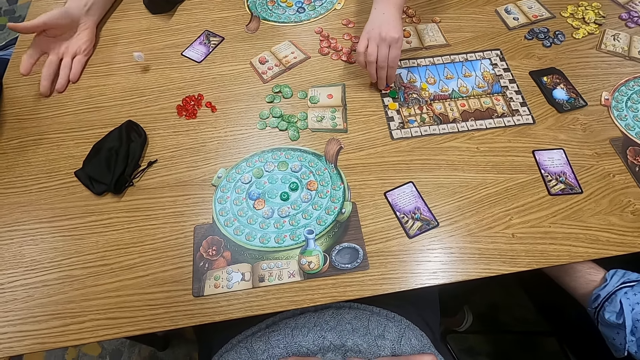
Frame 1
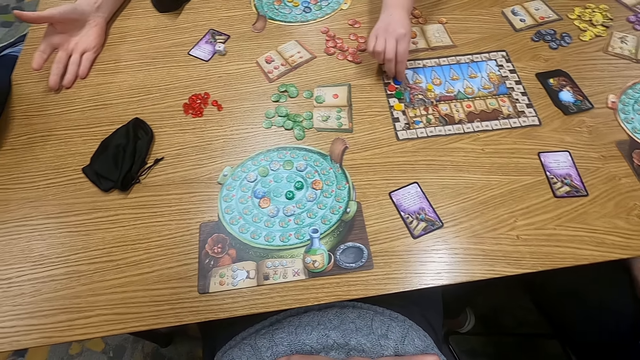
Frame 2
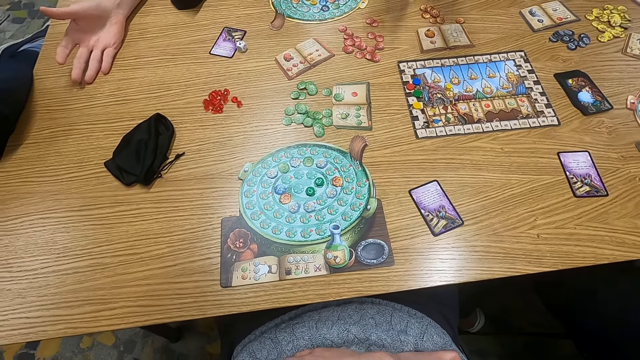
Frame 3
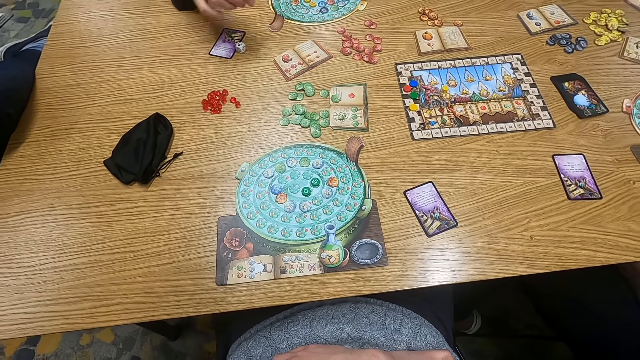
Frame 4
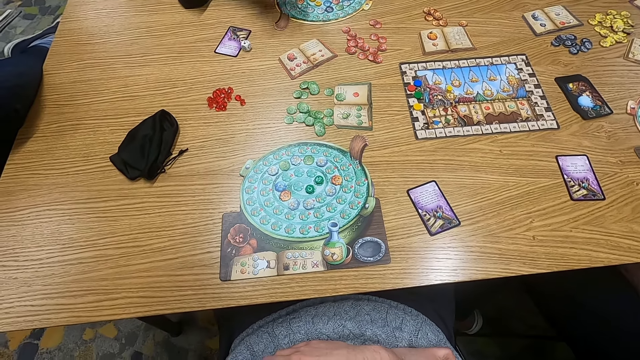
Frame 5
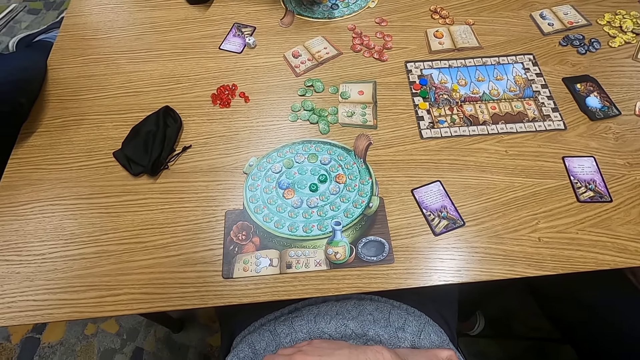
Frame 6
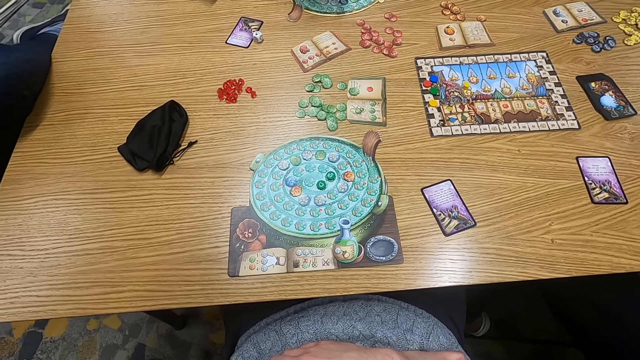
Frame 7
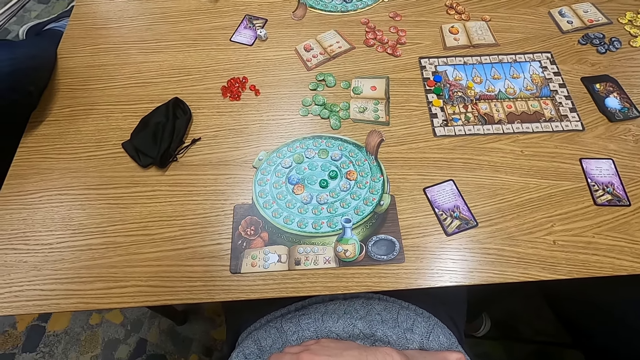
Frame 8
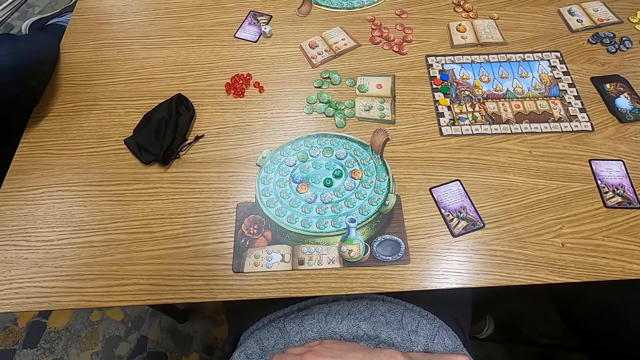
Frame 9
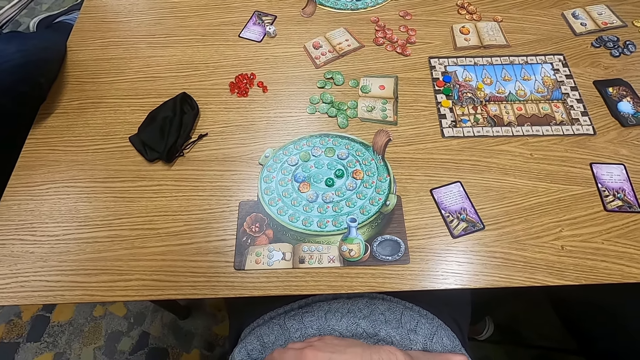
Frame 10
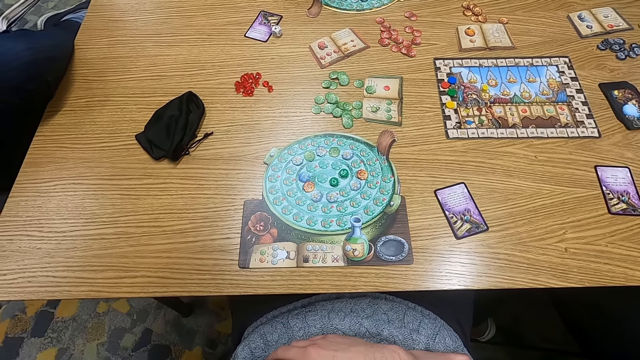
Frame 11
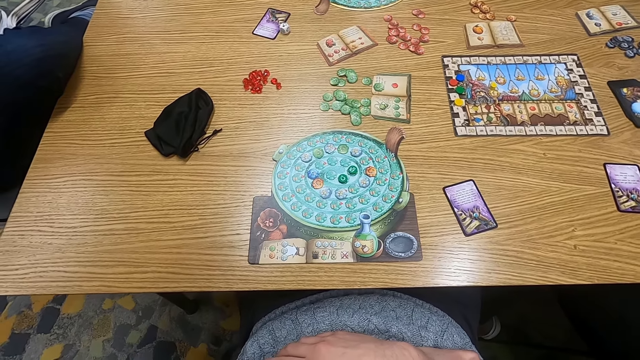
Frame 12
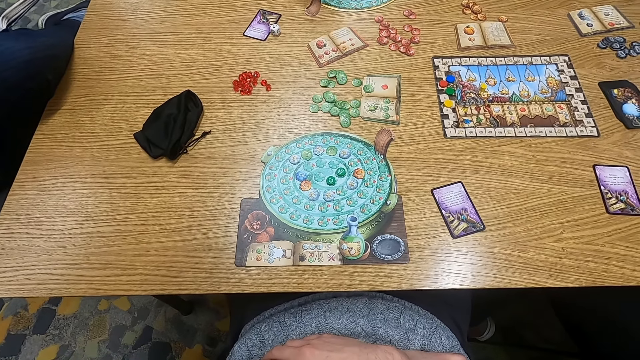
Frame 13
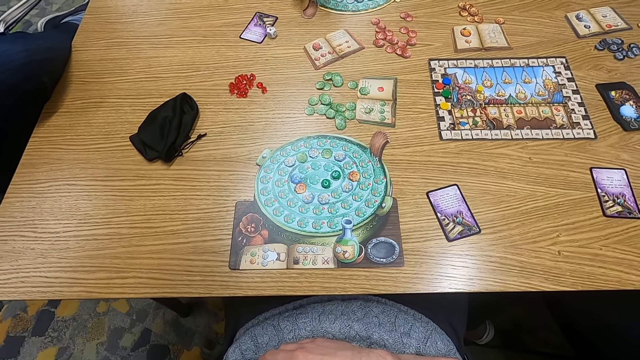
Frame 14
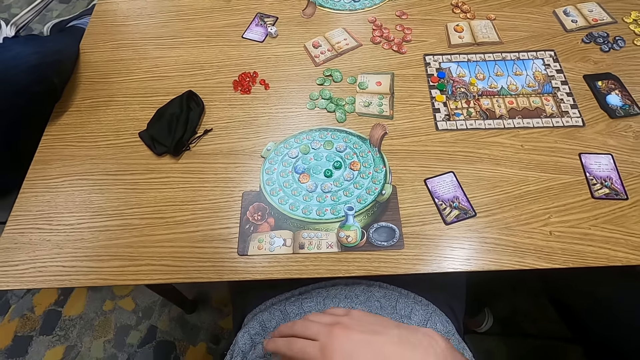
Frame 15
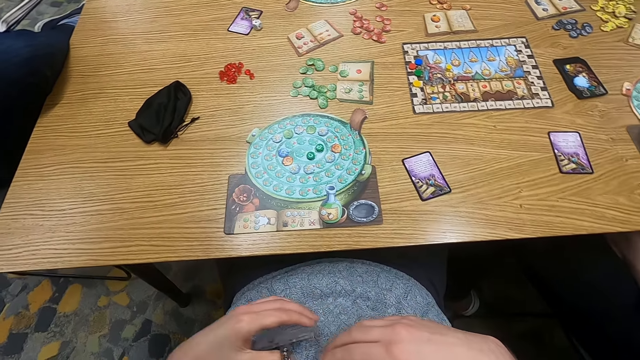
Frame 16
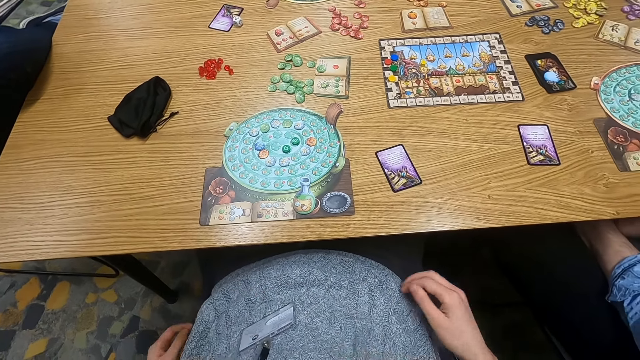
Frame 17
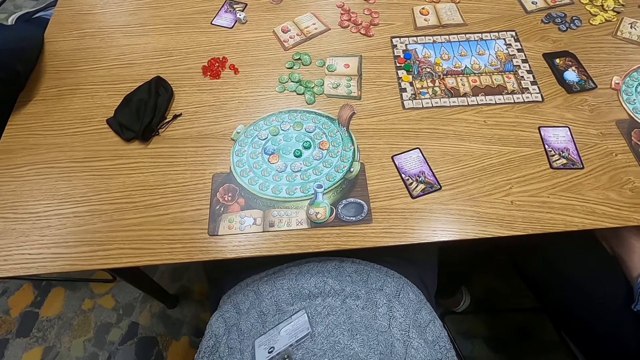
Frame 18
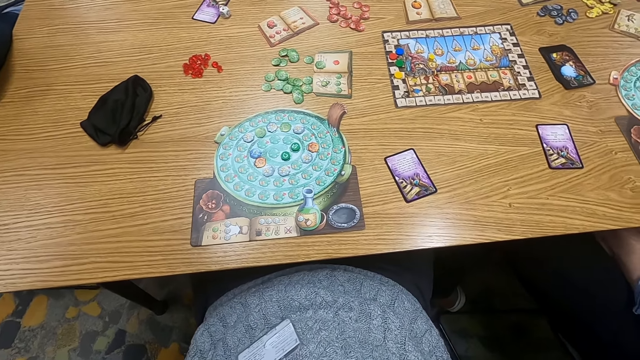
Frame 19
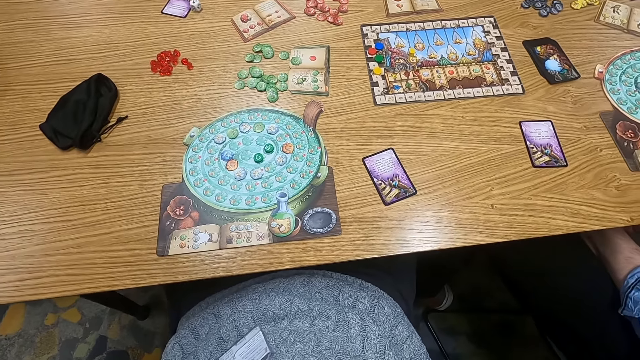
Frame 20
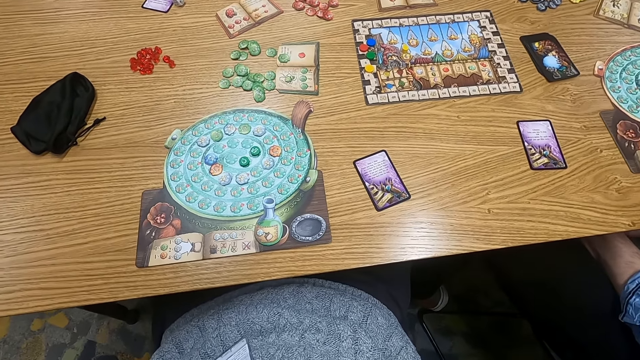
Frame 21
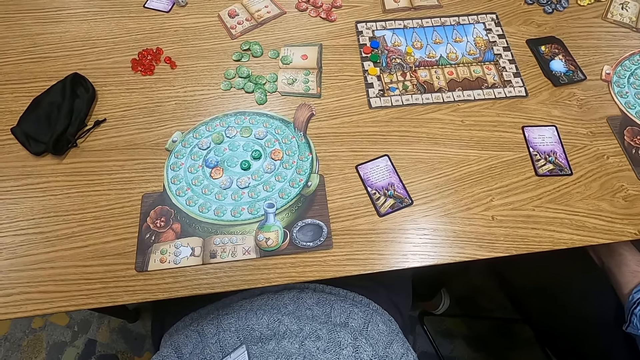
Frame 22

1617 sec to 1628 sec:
A man holds a dice. The man drops the dice on the table. Another man holds a point token on the table. The camera wearer turns to the side.

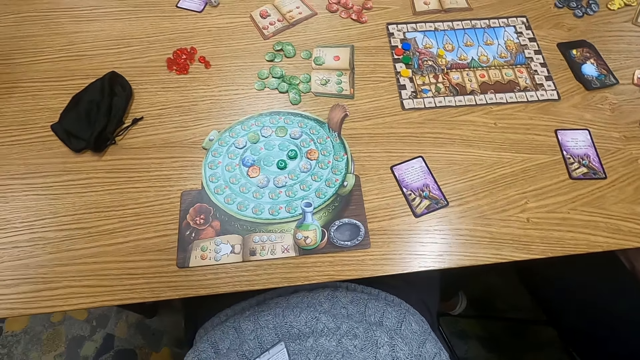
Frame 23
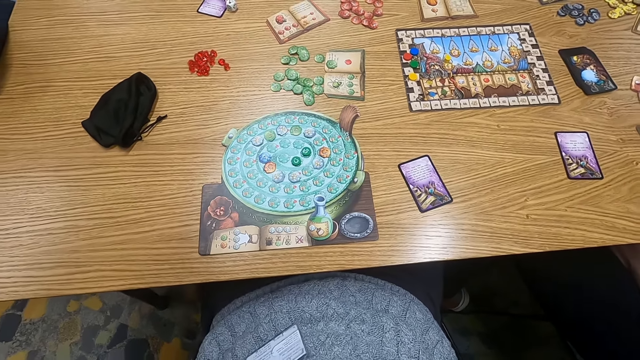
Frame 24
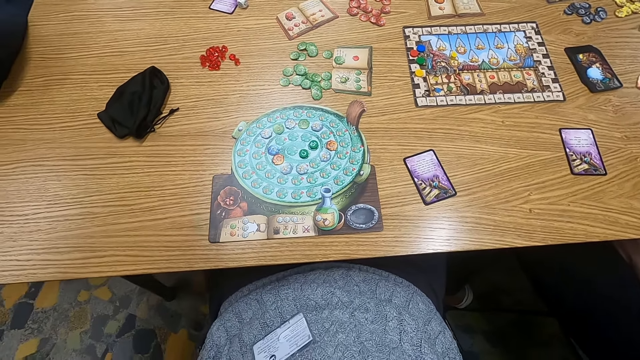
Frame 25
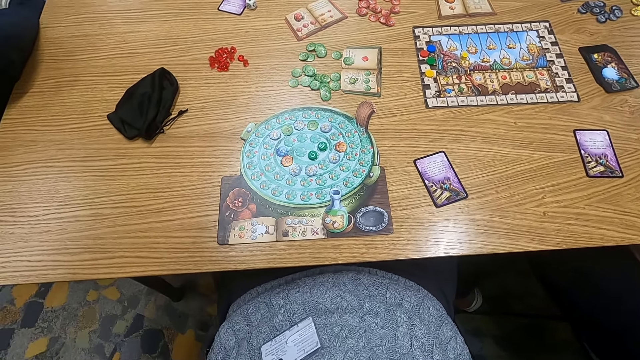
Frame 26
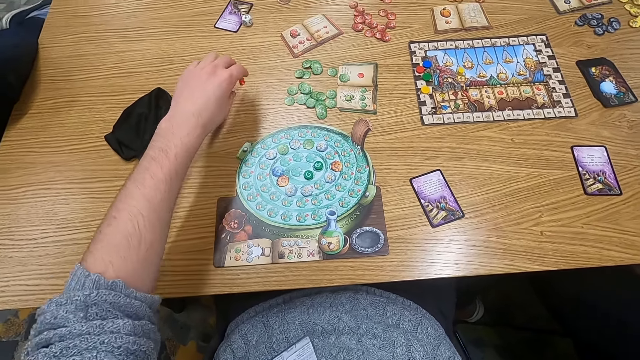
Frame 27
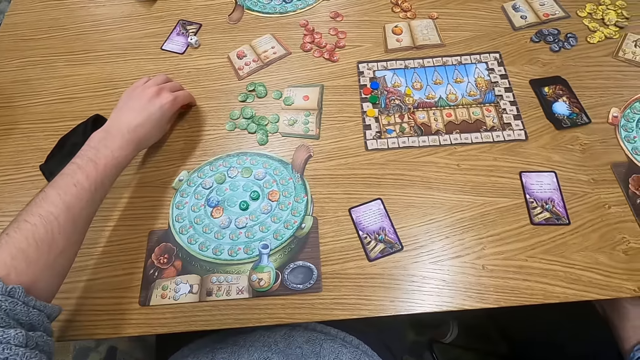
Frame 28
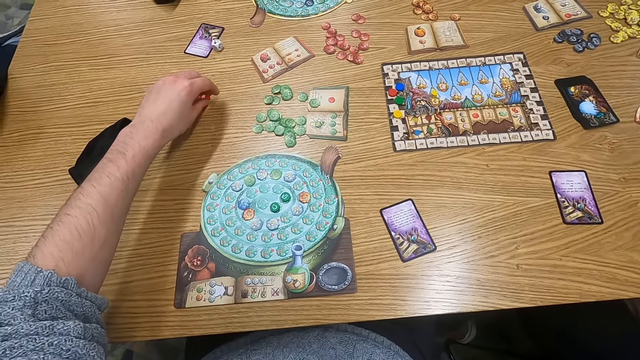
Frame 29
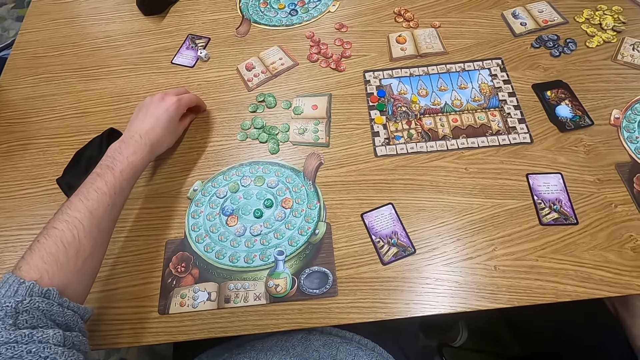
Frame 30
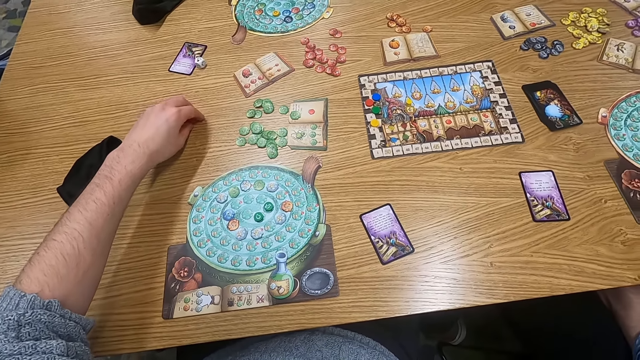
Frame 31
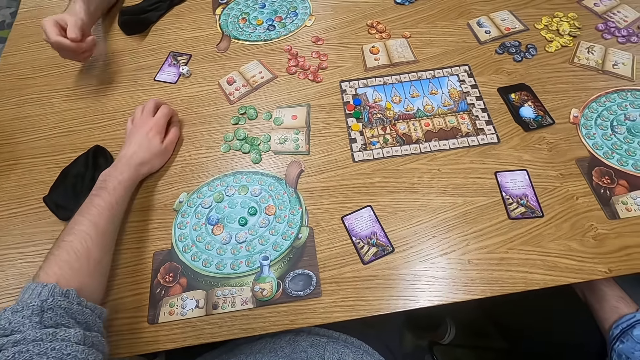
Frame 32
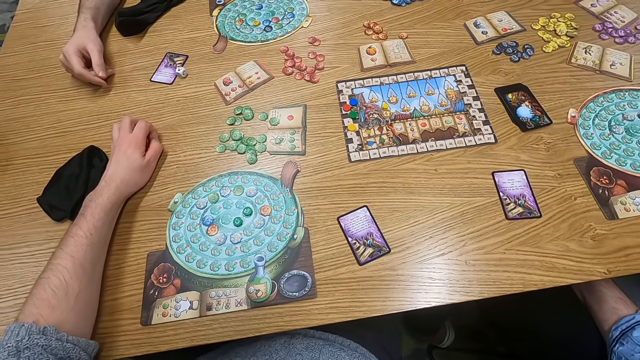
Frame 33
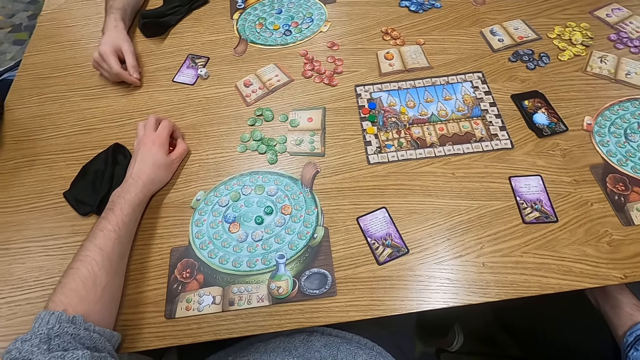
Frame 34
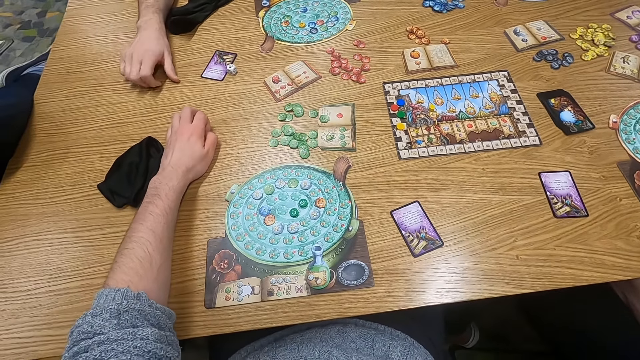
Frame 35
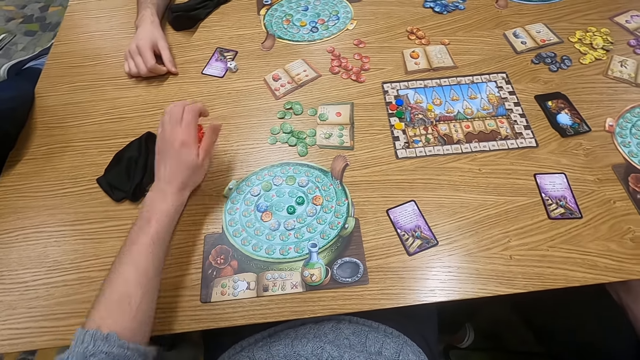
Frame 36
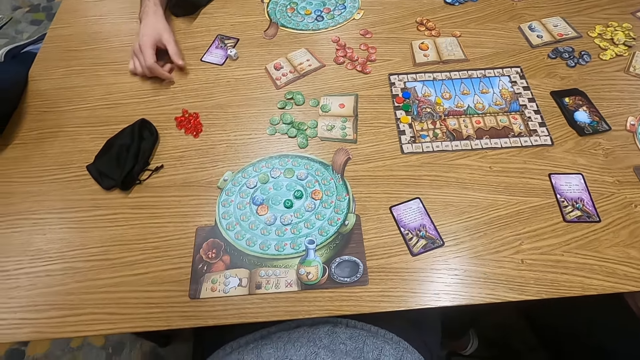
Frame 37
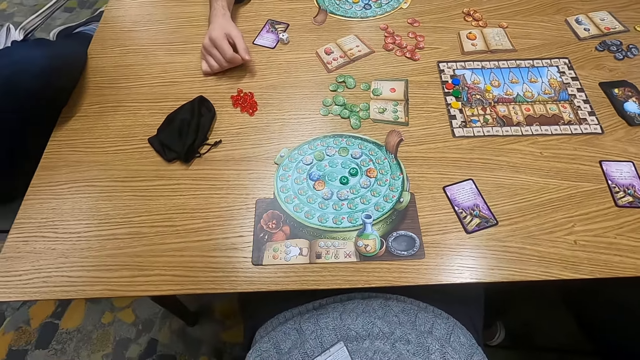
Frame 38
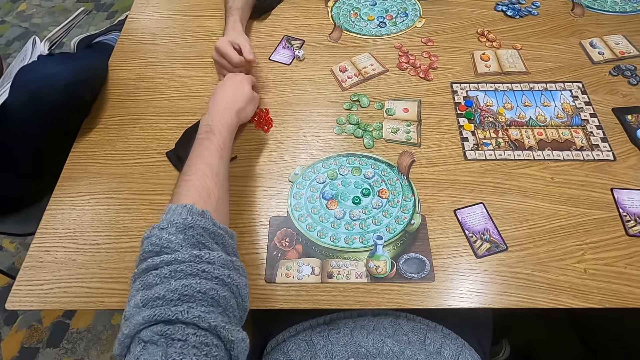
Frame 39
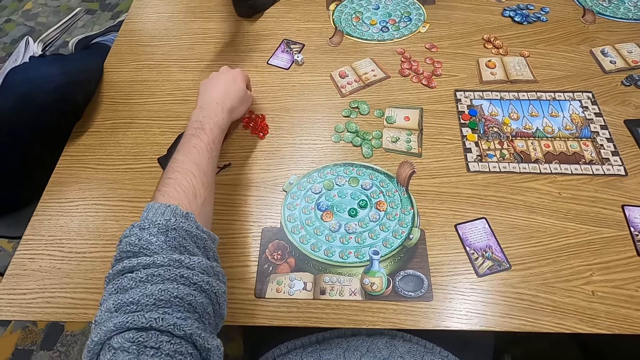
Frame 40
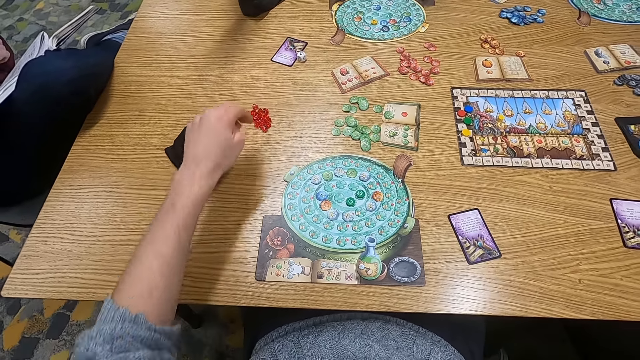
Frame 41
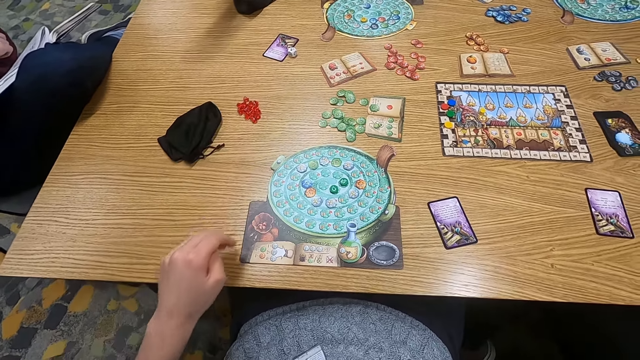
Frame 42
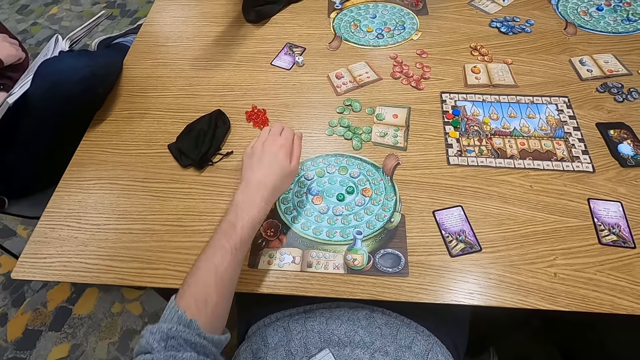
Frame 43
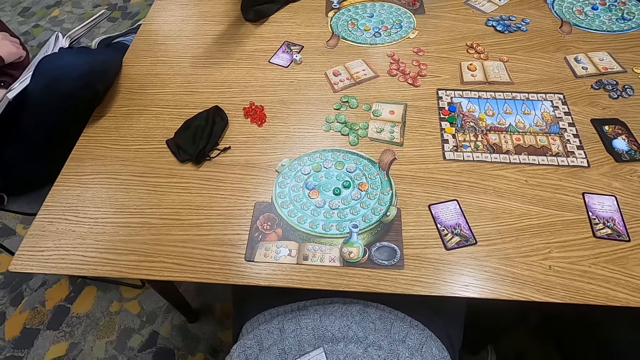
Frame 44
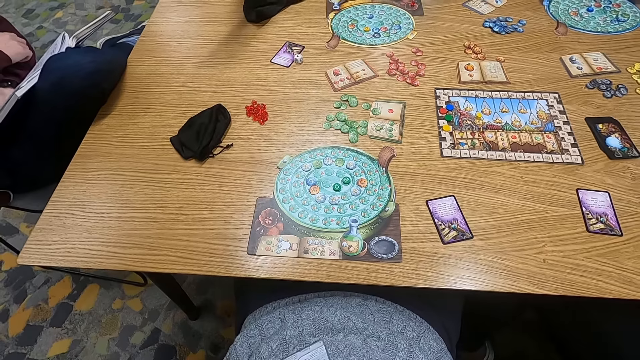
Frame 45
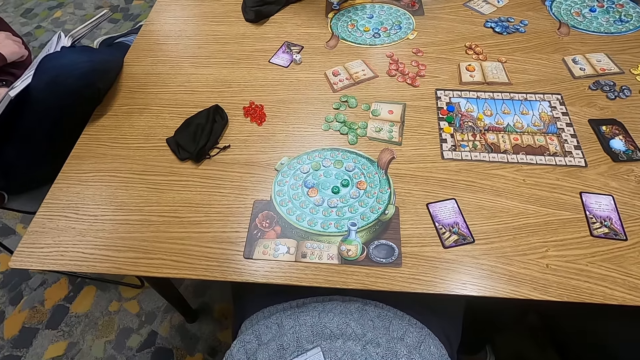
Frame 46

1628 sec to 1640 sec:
The camera wearer holds a point token on the table. They pick up a sphere. They turn to the side. They handle spheres. They put a hand on the table.
